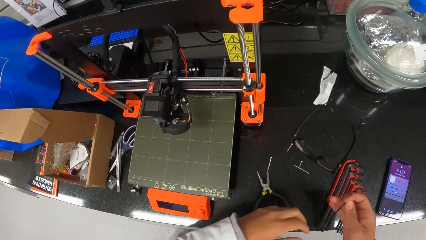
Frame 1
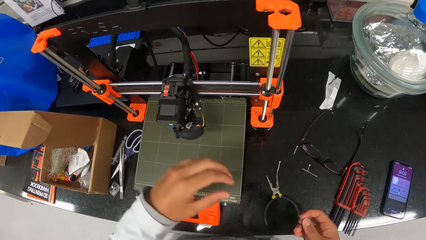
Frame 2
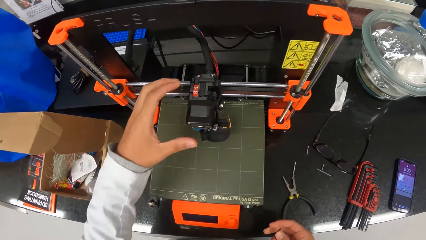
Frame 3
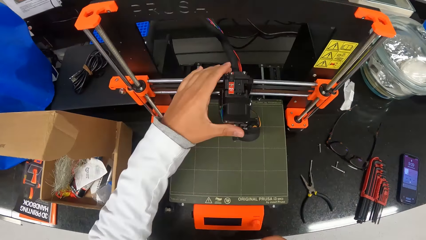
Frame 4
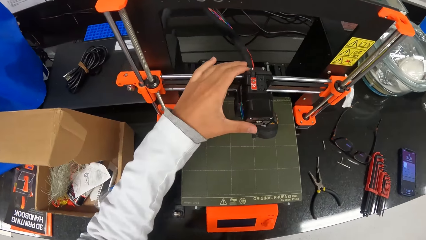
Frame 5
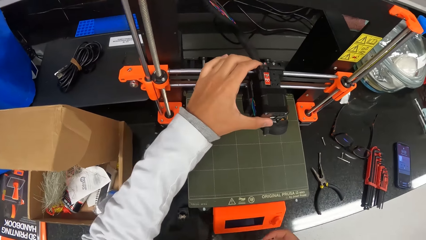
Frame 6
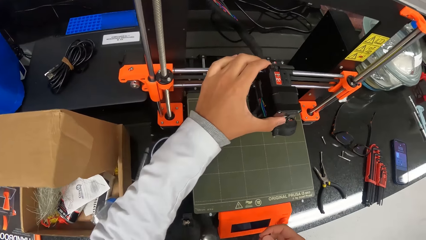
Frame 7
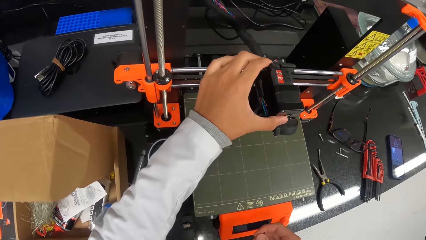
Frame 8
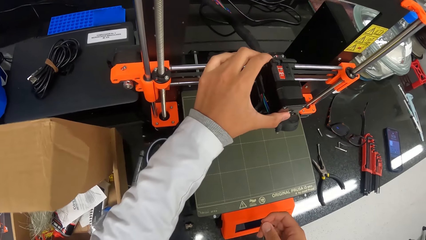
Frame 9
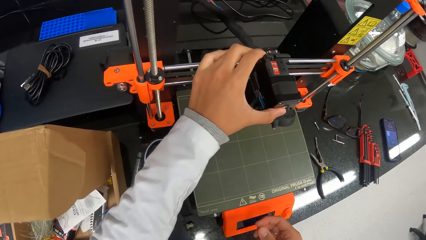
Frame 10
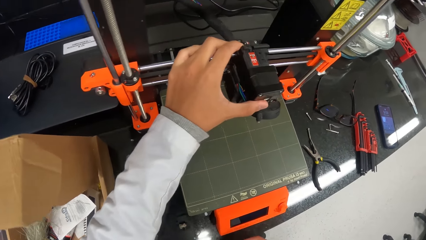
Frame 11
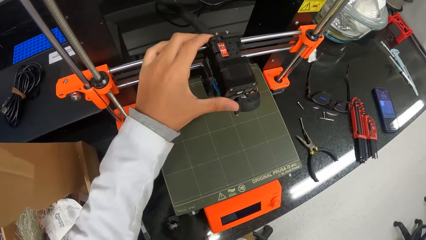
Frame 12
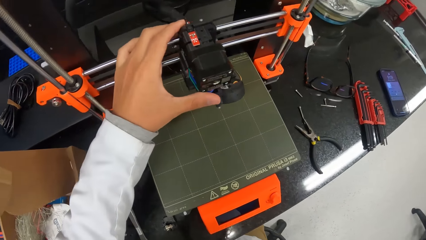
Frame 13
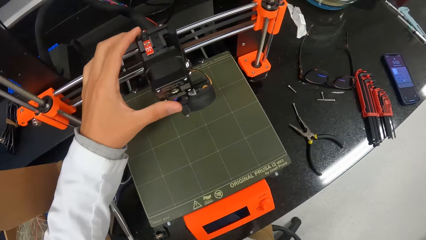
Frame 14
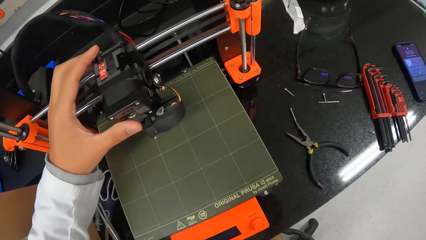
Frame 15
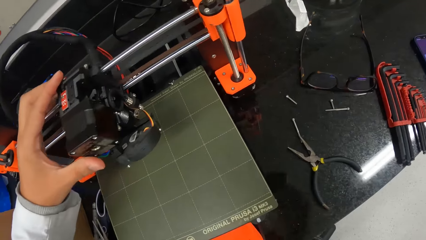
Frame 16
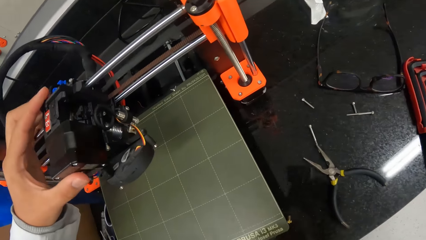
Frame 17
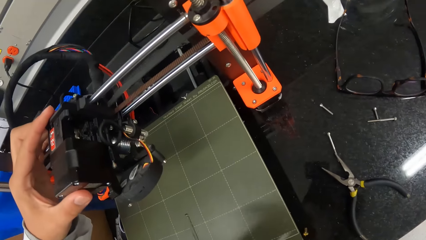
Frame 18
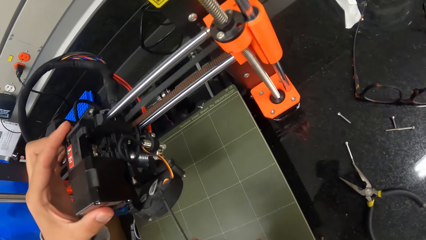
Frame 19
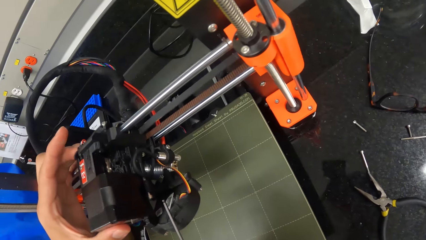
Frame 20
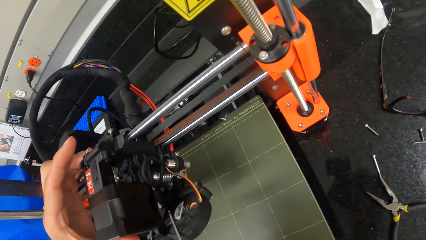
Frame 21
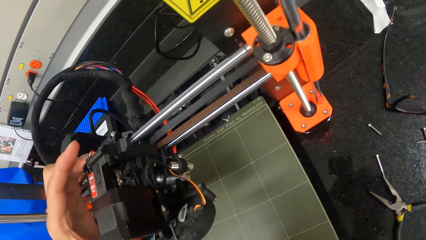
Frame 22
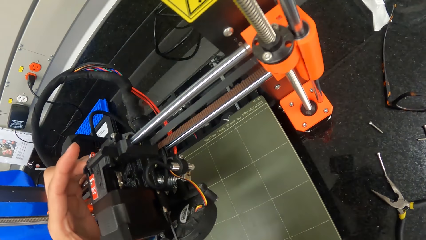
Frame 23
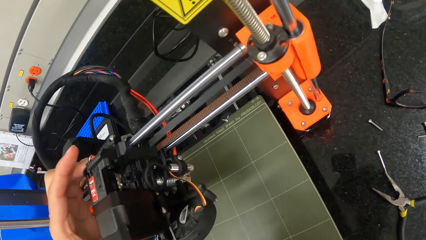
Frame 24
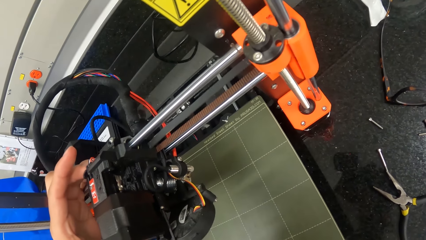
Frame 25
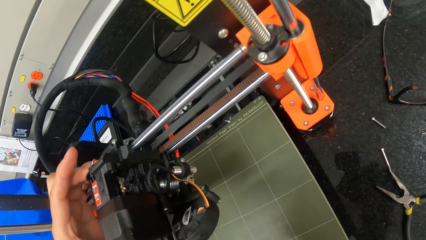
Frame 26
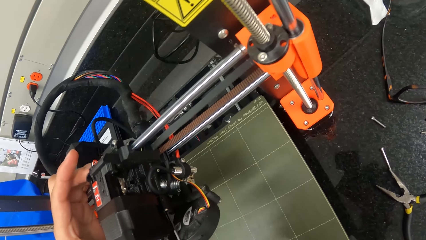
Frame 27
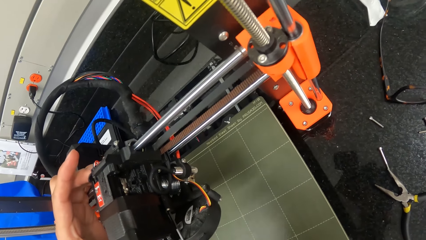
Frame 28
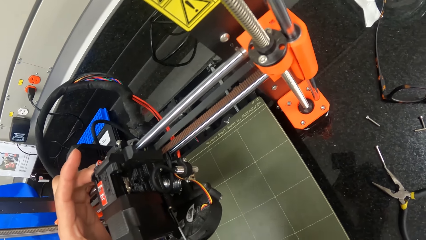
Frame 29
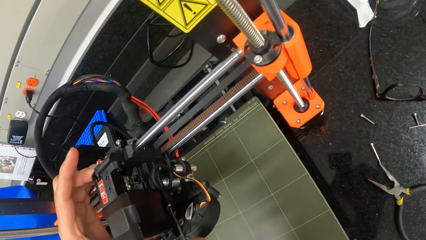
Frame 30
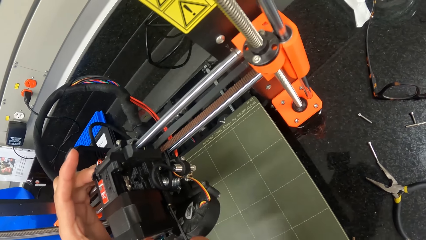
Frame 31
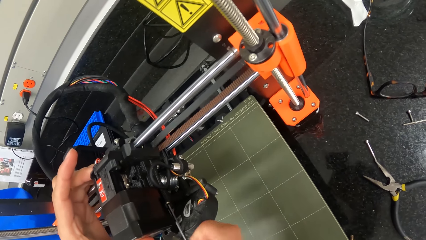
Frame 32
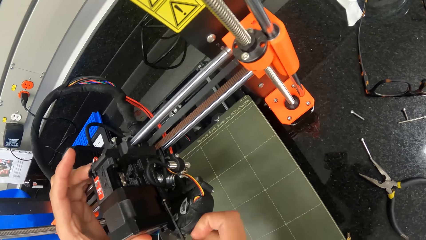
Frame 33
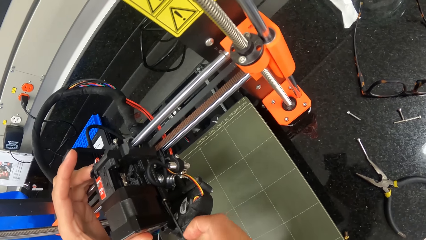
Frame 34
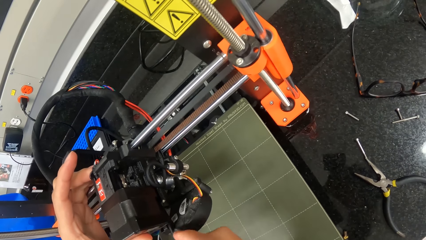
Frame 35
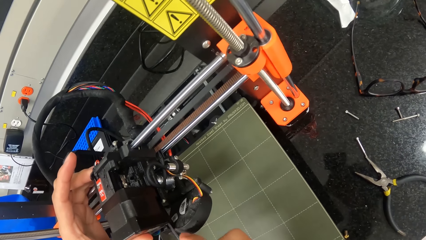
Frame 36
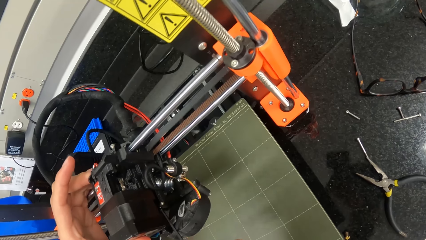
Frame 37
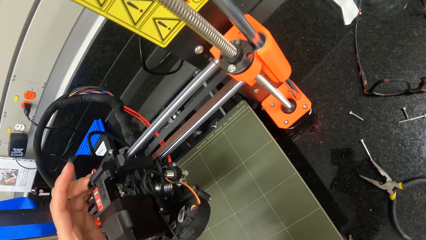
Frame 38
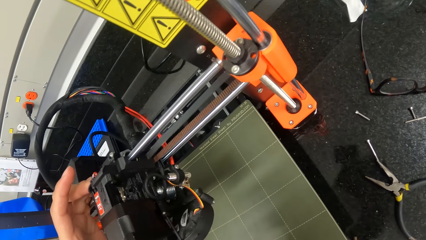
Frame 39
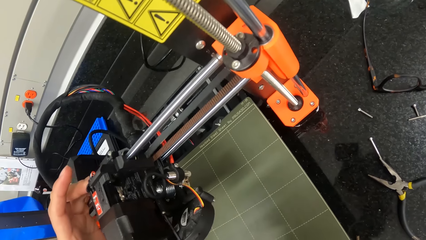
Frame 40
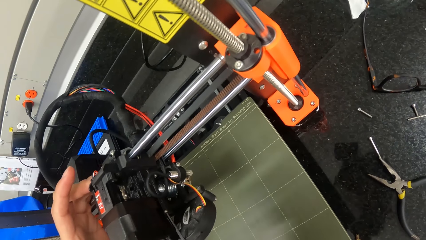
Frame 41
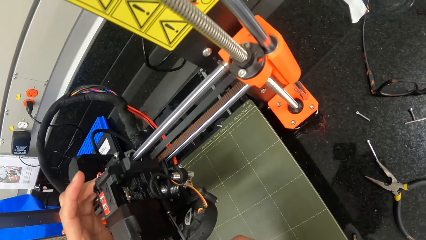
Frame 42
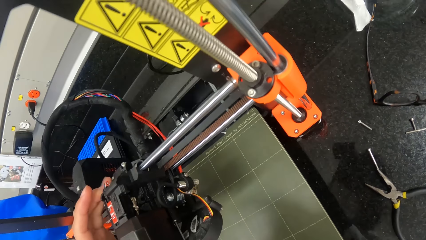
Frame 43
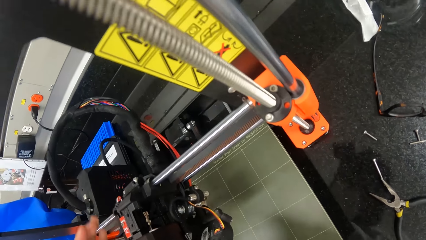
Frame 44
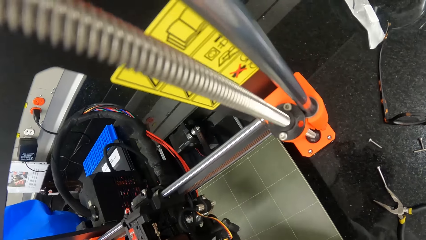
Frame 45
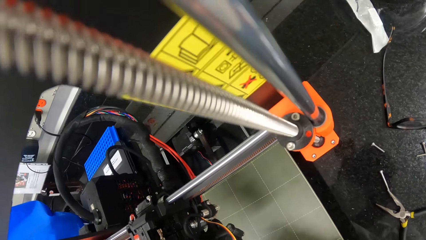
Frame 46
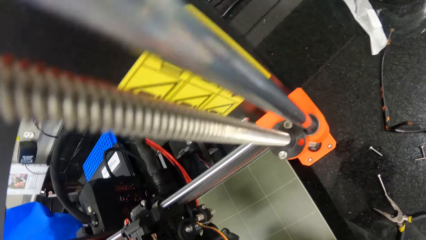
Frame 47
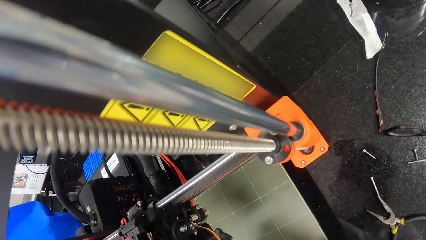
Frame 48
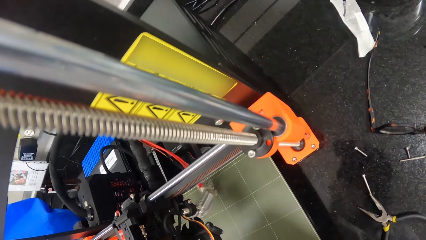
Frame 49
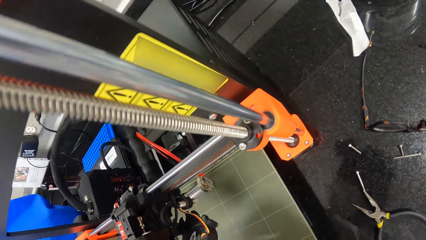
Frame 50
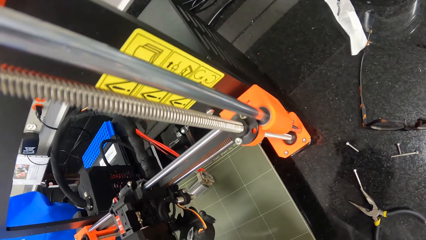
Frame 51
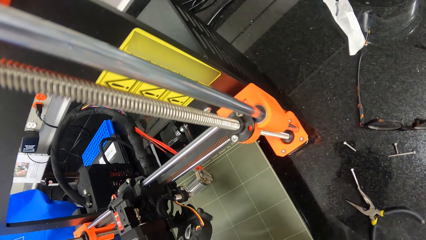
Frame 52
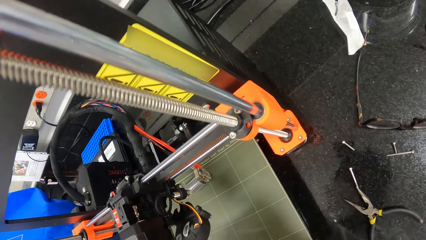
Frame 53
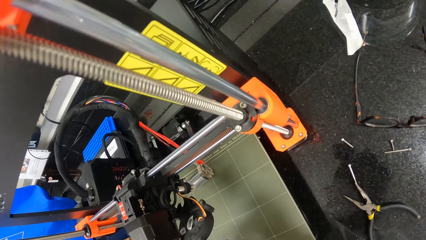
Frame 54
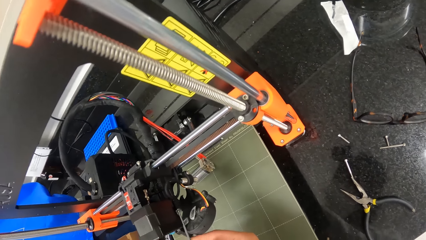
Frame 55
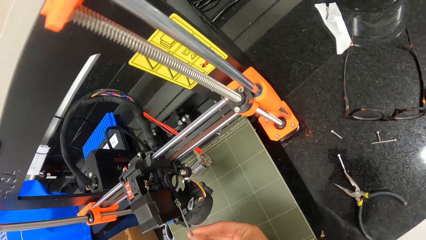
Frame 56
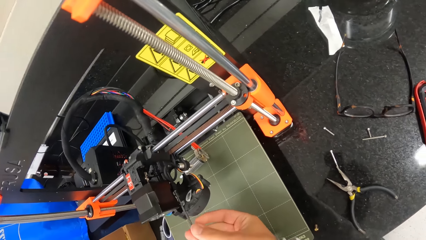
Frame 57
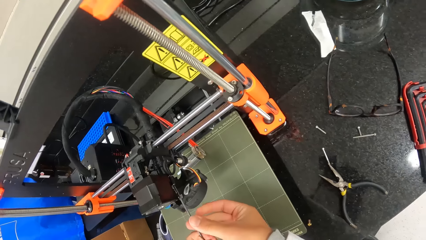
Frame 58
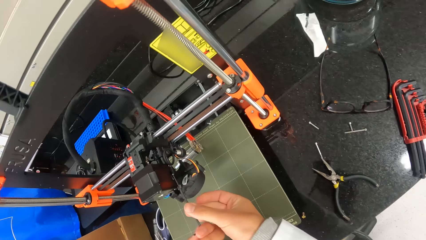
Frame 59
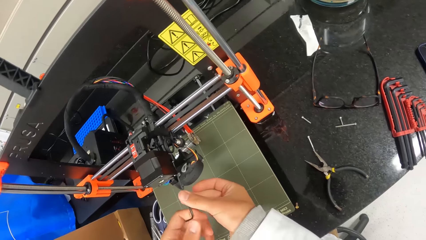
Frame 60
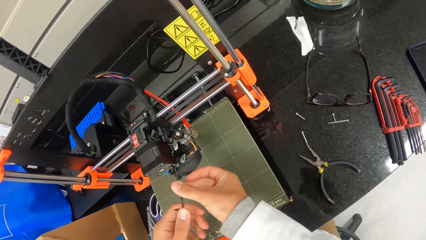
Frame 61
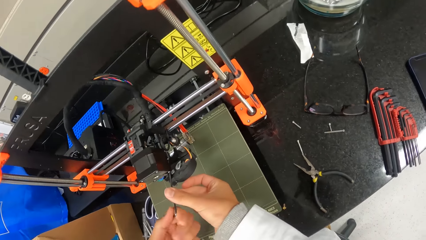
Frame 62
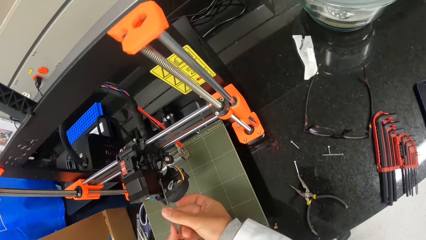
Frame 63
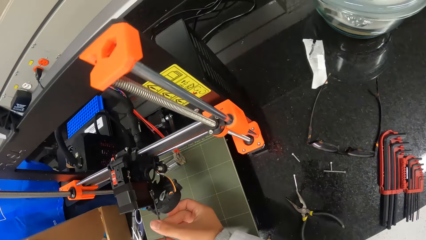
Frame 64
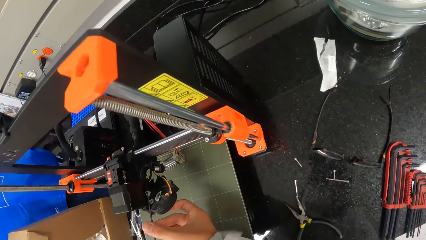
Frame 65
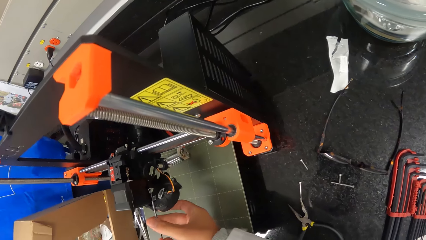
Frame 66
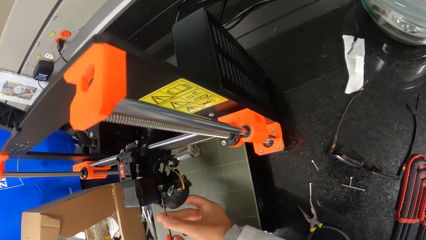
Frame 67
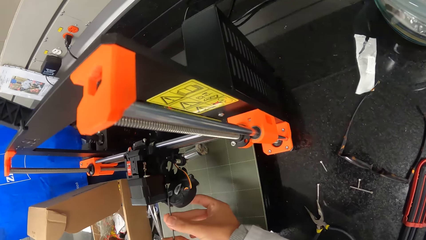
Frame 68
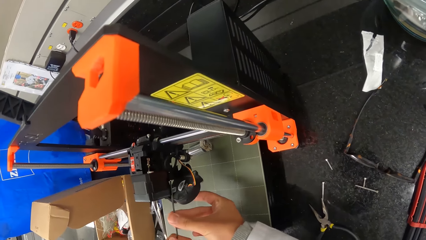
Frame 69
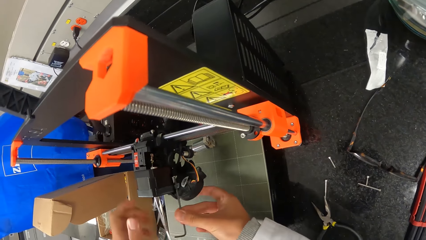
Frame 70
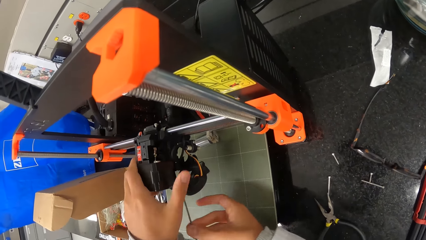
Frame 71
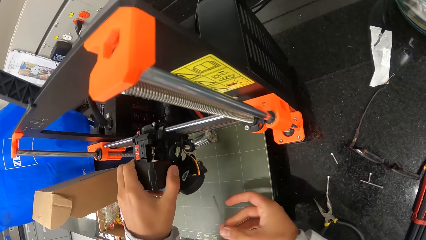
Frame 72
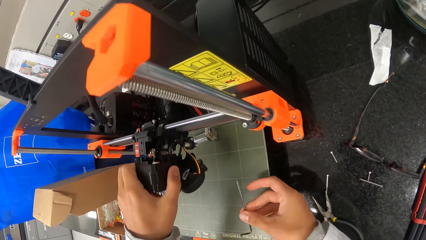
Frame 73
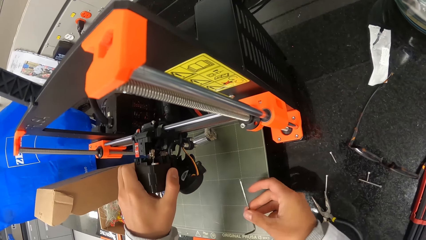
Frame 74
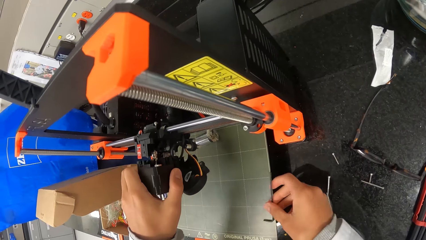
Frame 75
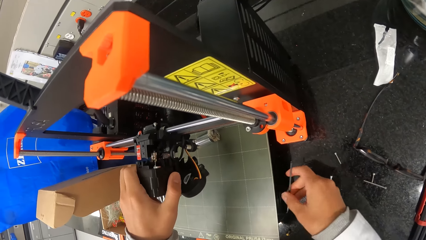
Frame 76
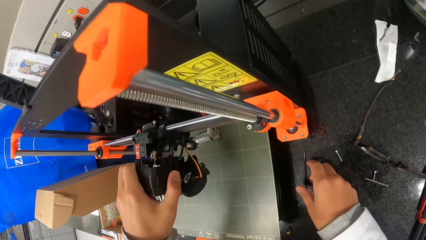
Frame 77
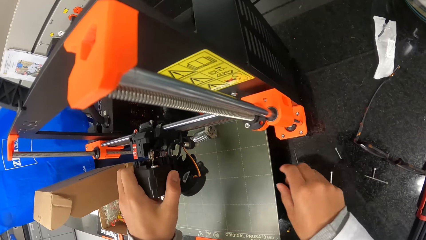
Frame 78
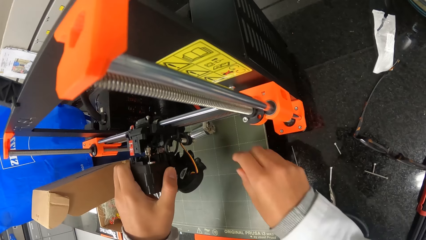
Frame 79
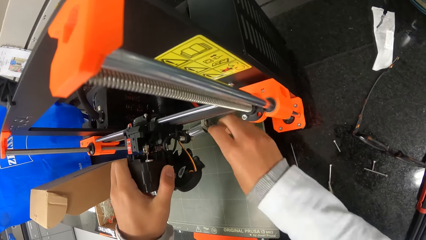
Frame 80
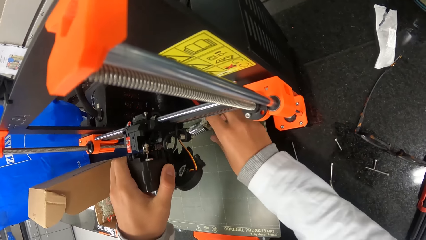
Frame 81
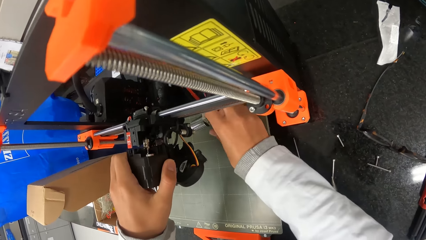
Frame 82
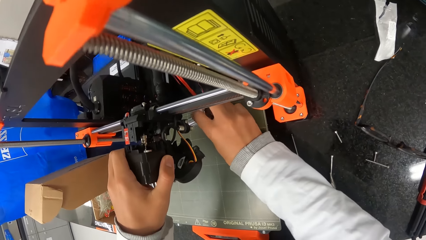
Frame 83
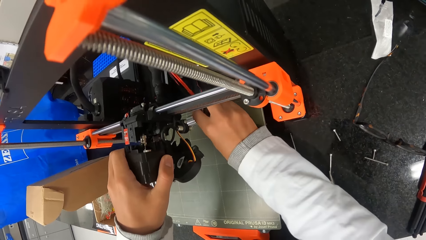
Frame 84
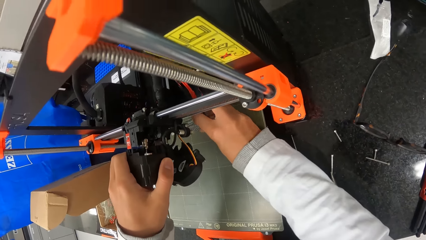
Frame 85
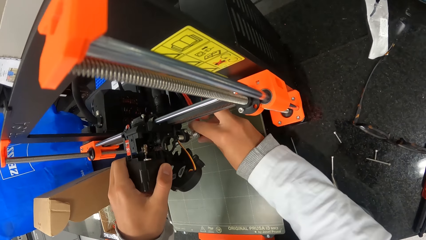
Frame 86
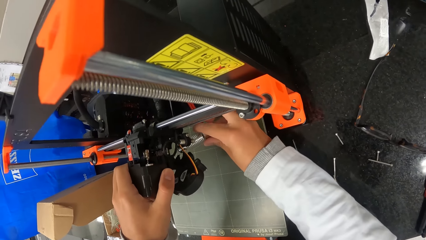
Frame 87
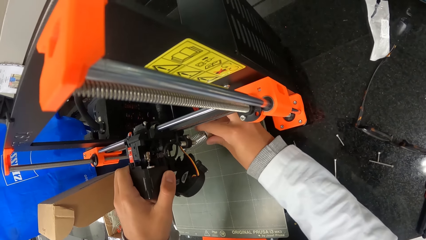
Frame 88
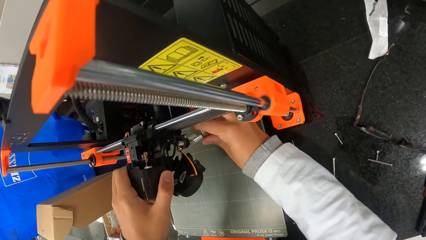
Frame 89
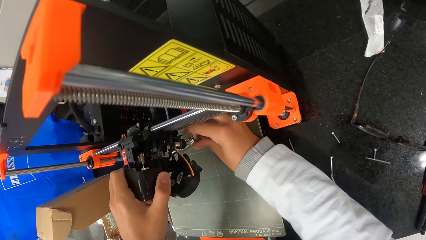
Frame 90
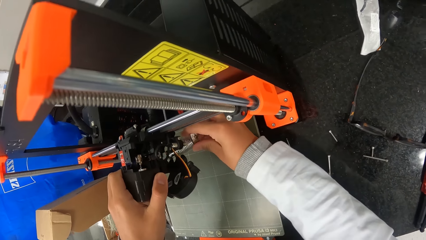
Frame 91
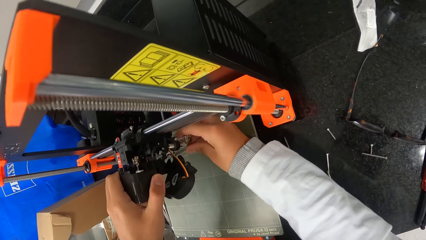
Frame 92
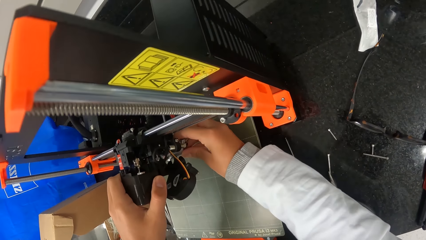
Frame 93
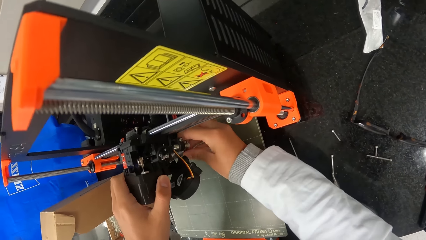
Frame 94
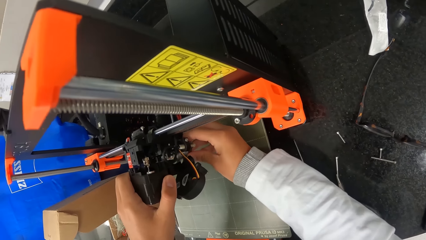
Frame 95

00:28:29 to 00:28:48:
The camera wearer holds the extruder of the Prusa 3D printer on the countertop with his left hand. He loosens a screw in the extruder of the 3D printer on the countertop with the hex key in his right hand. He fixes the Prusa 3D printer with a screwdriver. He fixes the Prusa 3D printer. He loosens a screw in the extruder of the 3D printer on the countertop with the hex key in his hands. He pulls the extruder of the 3D printer on the countertop with his left hand. He drops the hex key in his right hand on the countertop. He picks up a spring from the 3D printer on the countertop with his right hand. He inserts the spring in his right hand in the extruder of the 3D printer on the countertop.
